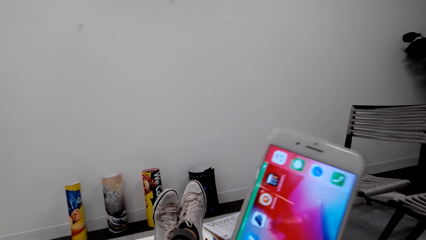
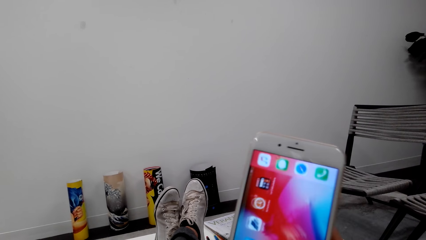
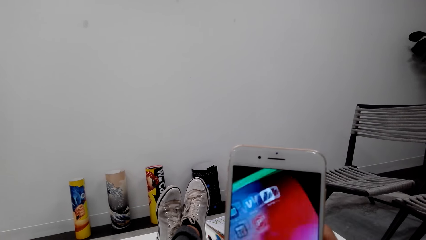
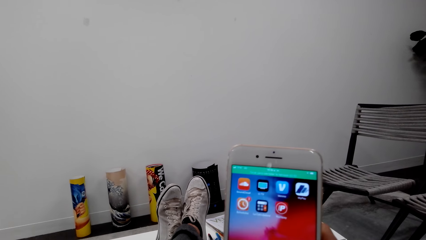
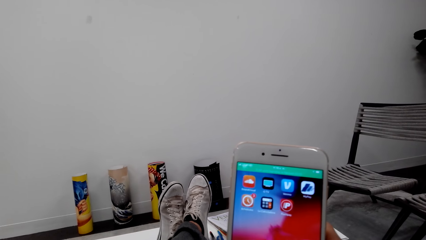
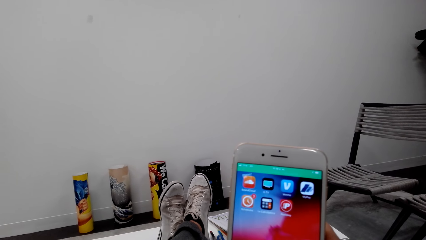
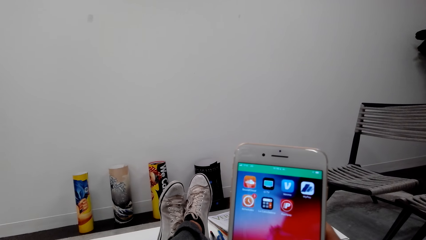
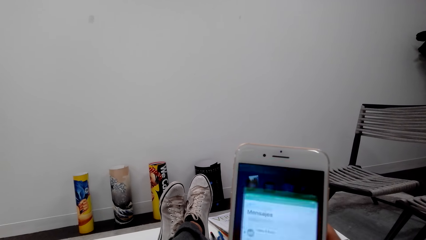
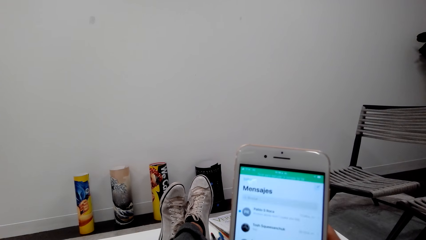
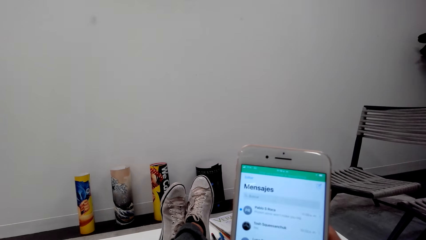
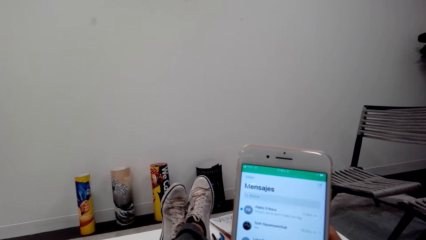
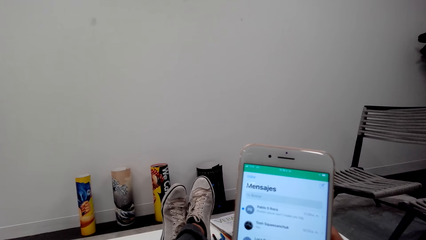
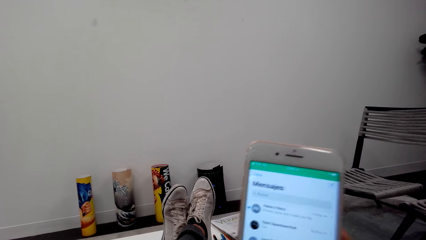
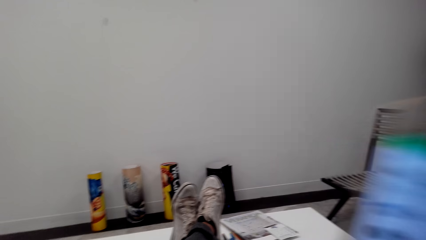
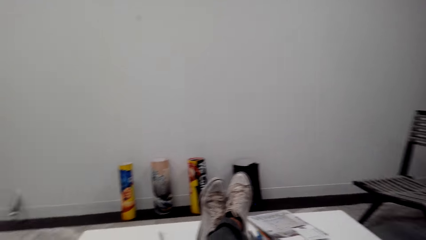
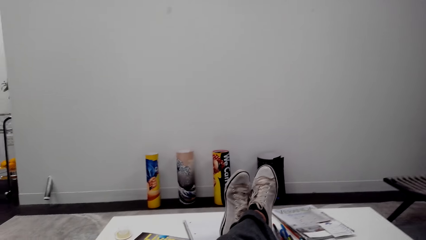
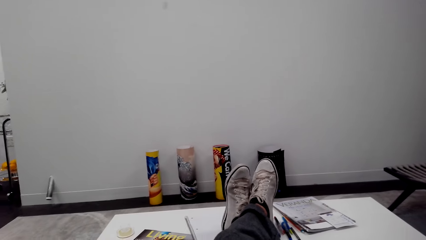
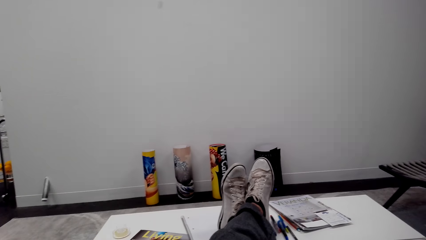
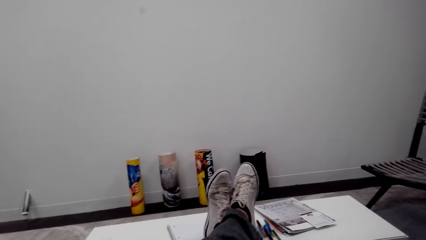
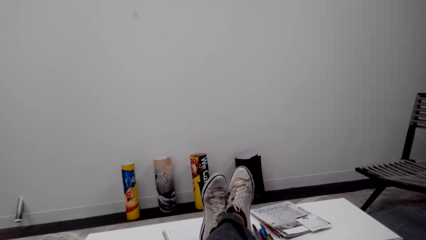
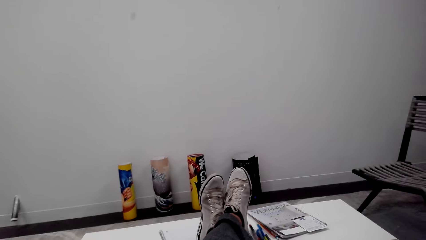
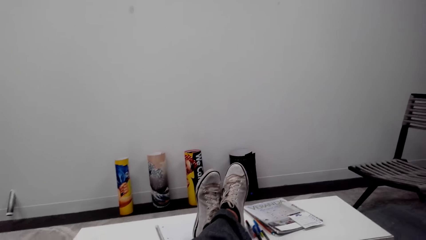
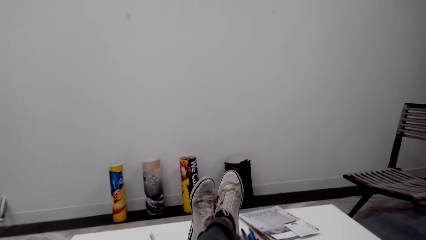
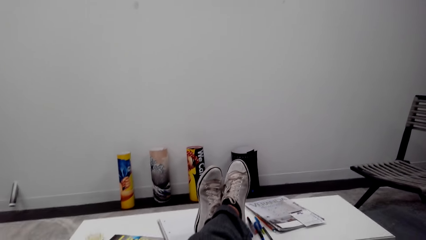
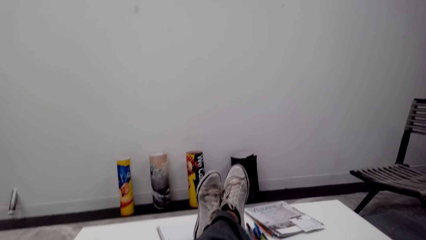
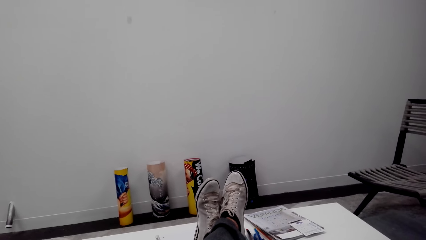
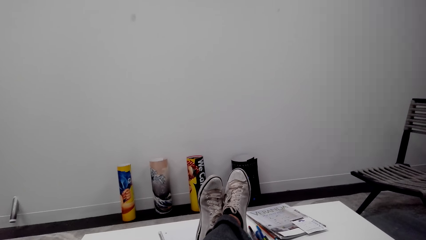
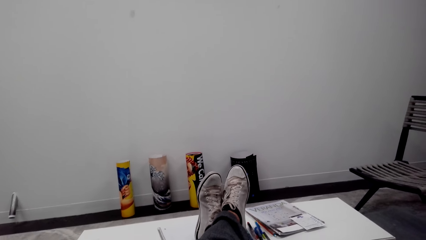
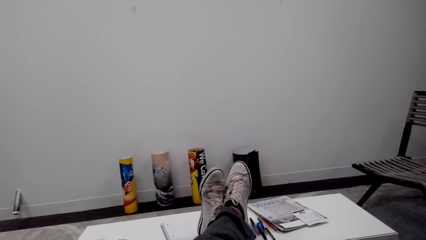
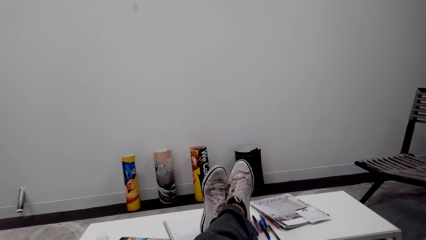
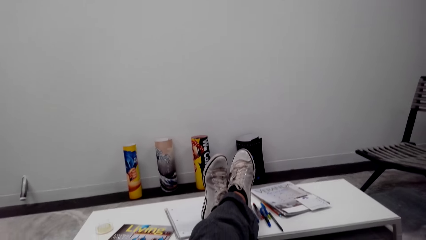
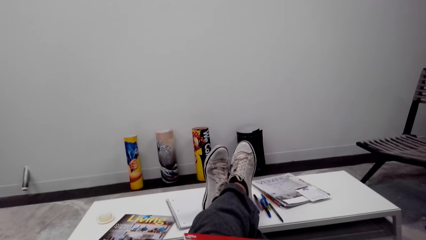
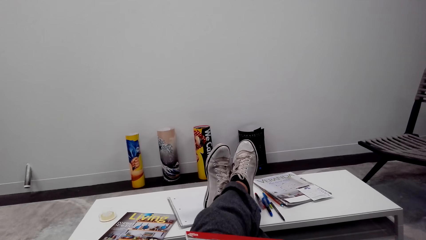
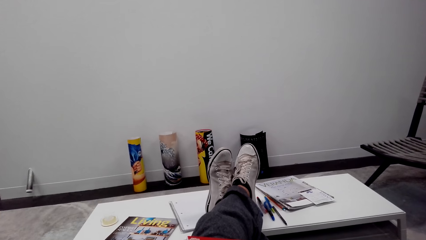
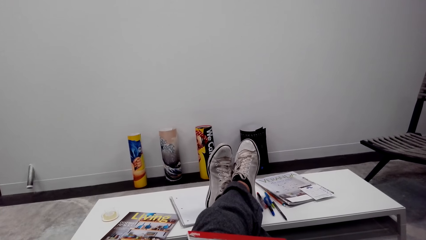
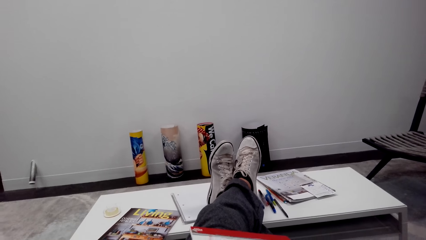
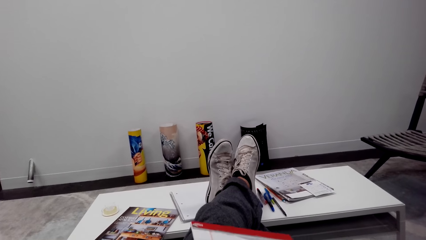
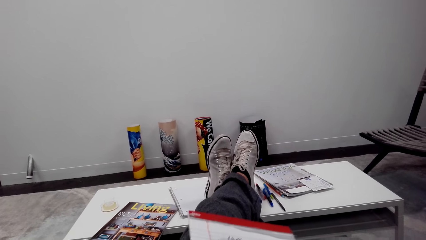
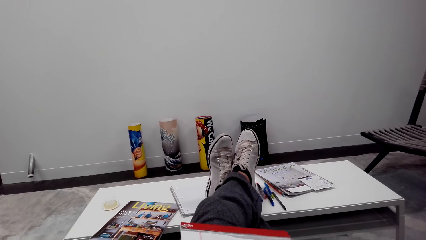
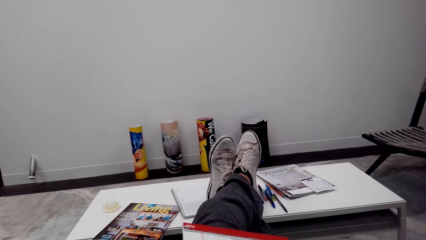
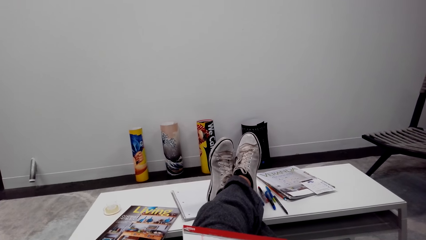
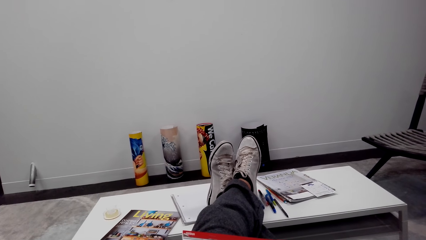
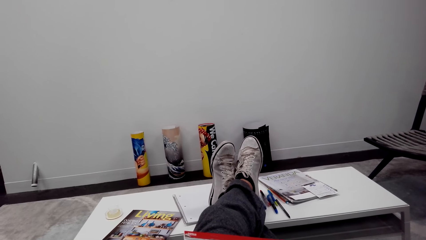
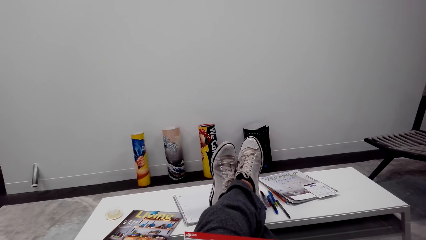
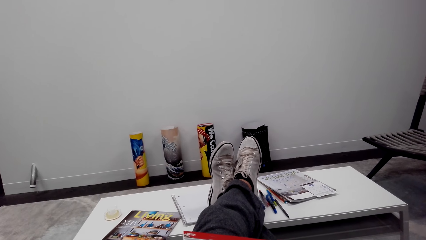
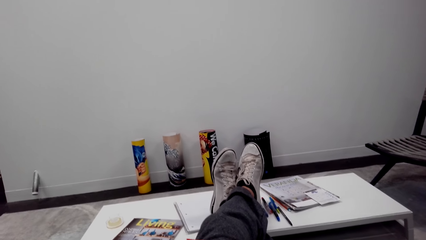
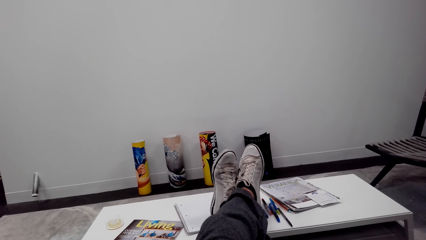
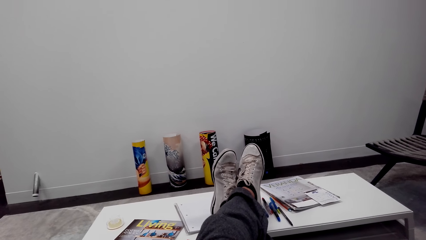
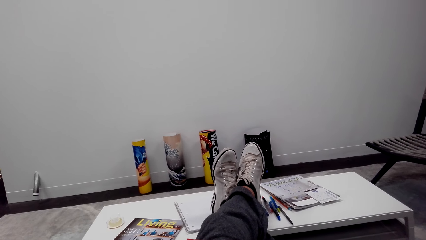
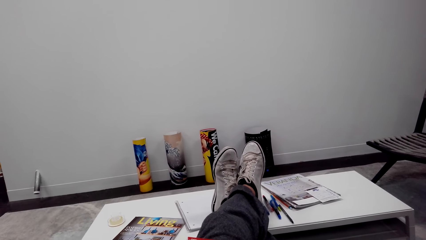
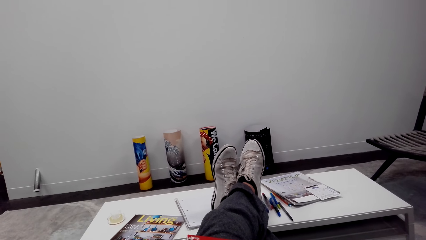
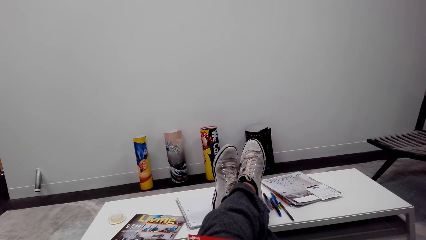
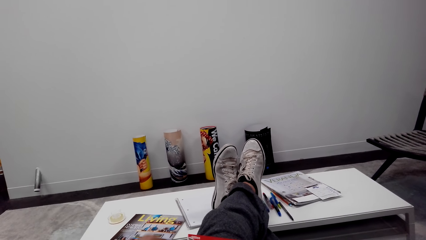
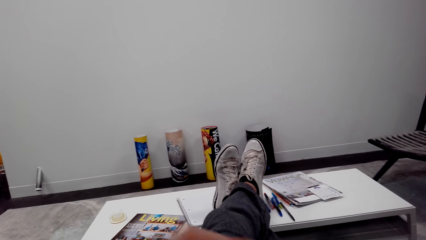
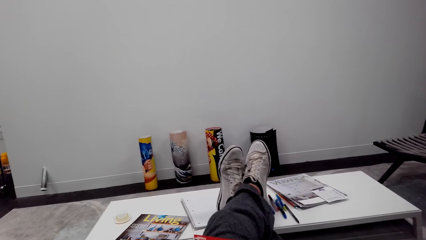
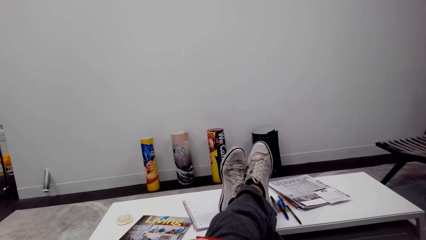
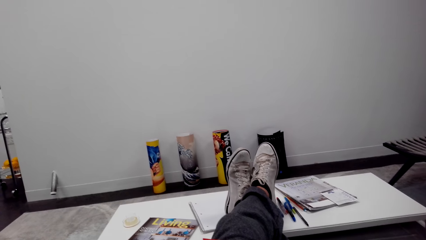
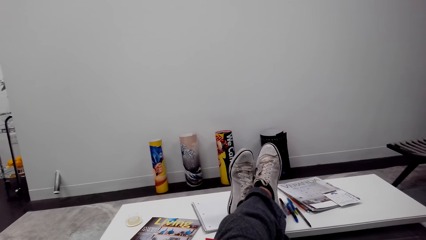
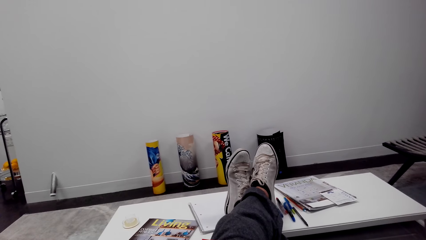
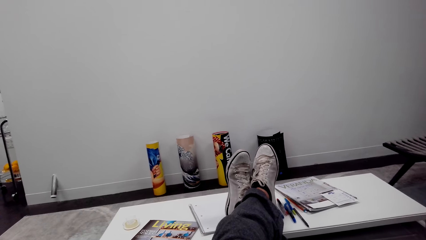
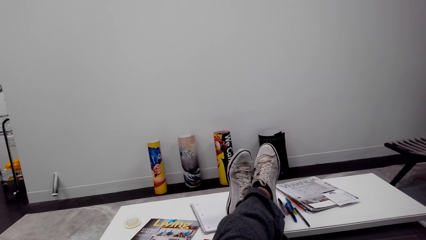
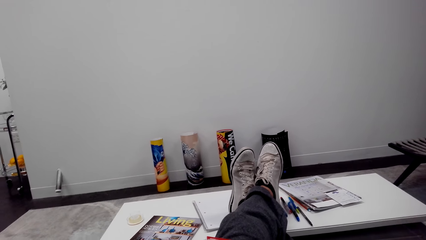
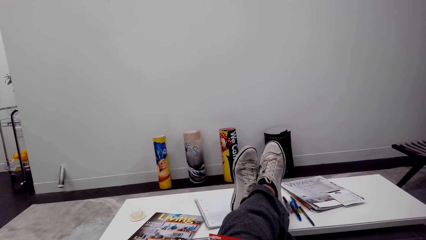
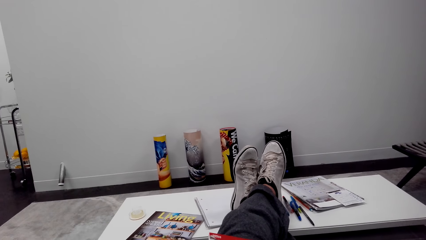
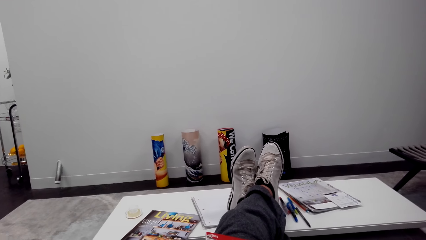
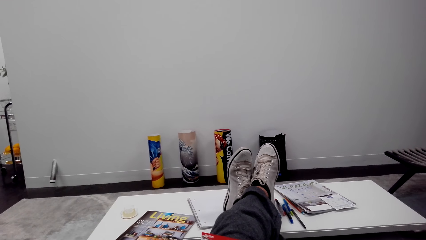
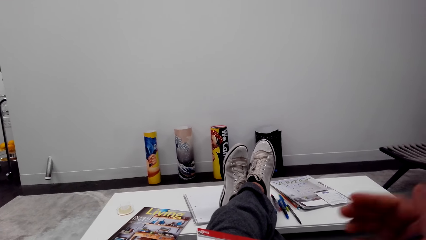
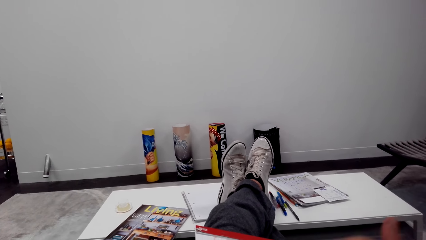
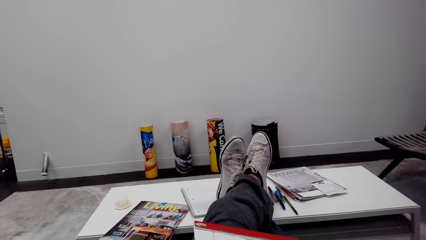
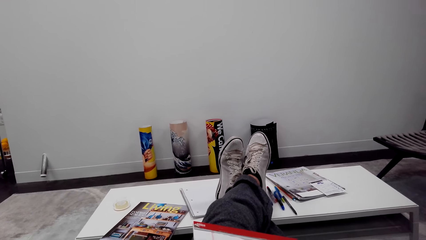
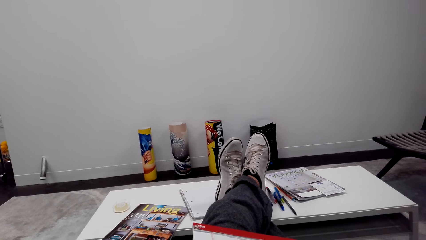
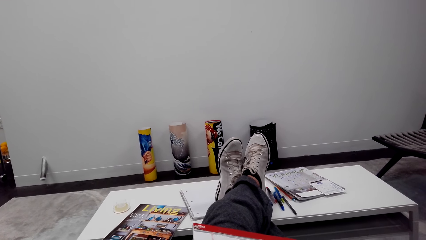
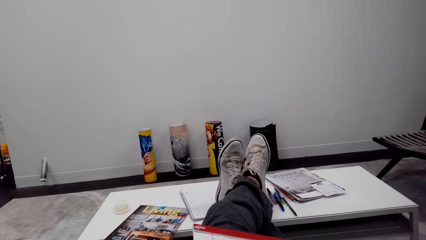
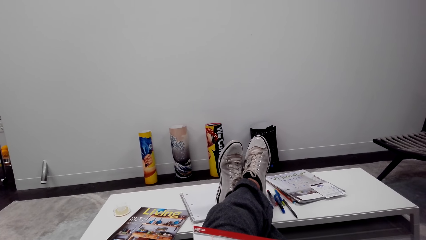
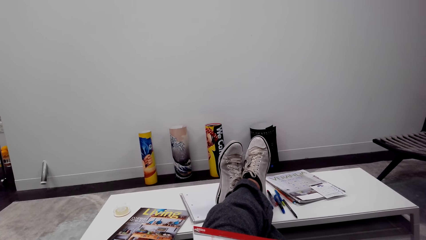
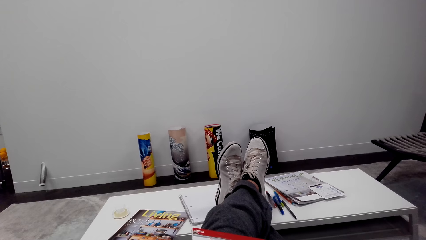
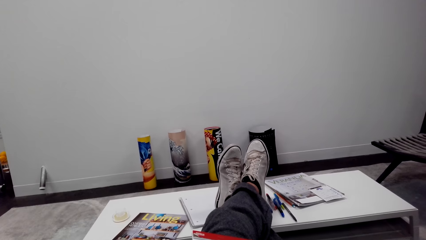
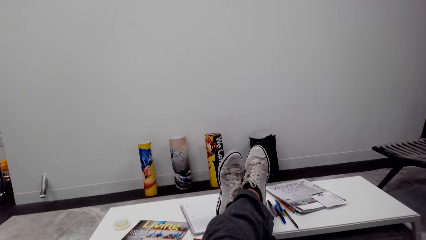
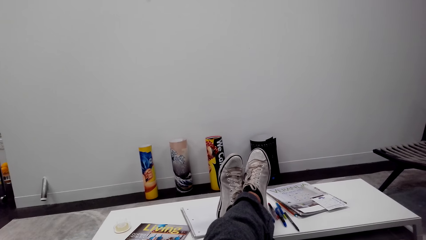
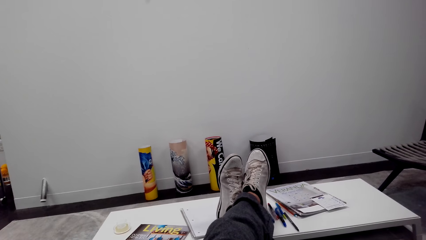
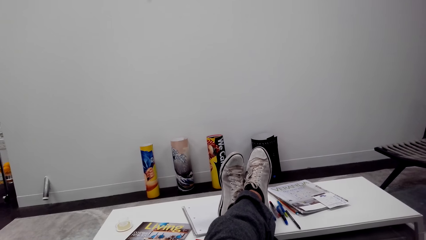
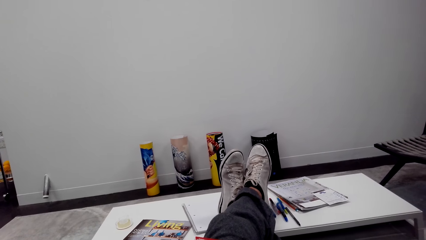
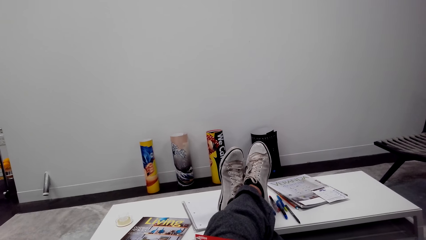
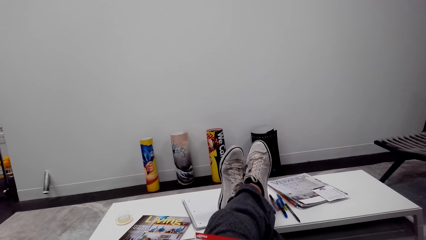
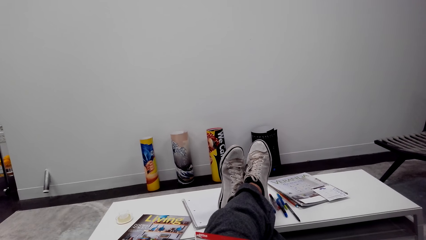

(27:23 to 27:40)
The camera wearer talks over the phone.
